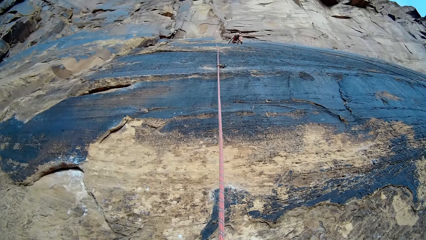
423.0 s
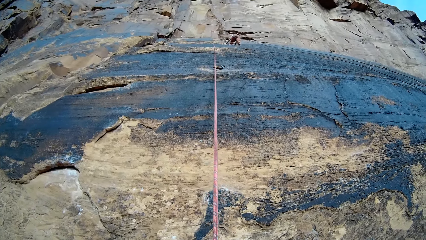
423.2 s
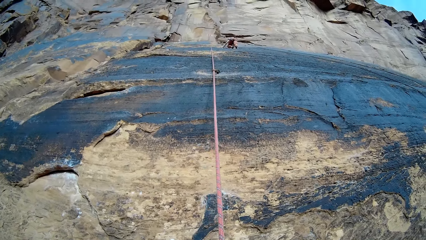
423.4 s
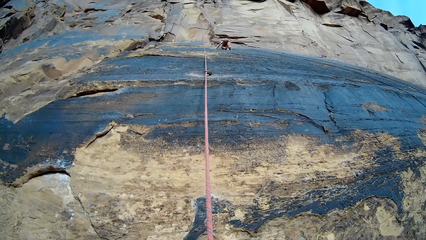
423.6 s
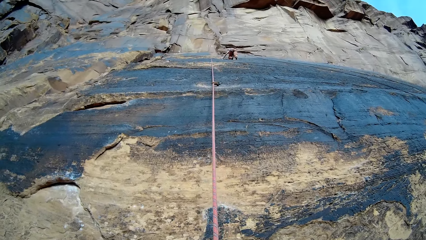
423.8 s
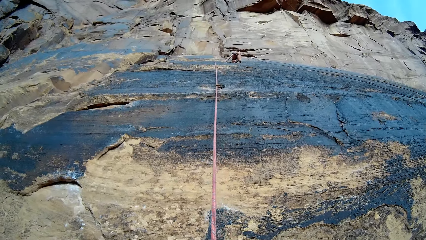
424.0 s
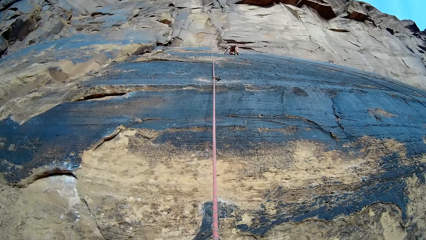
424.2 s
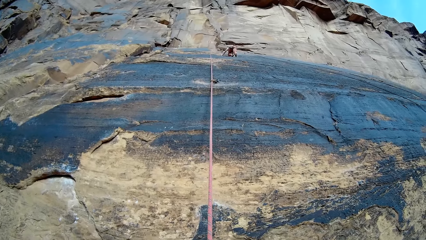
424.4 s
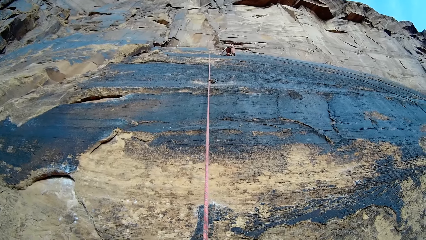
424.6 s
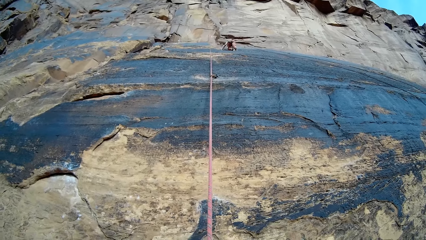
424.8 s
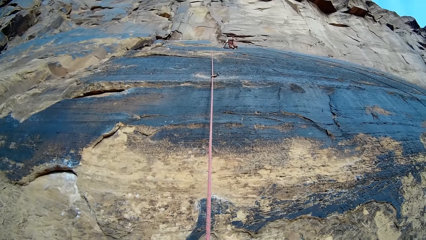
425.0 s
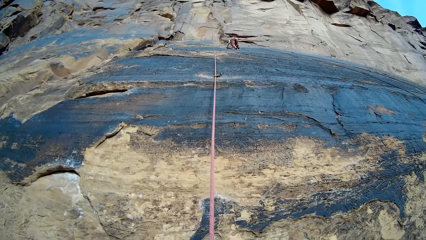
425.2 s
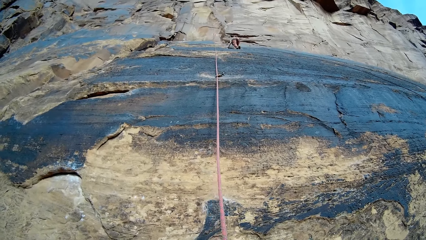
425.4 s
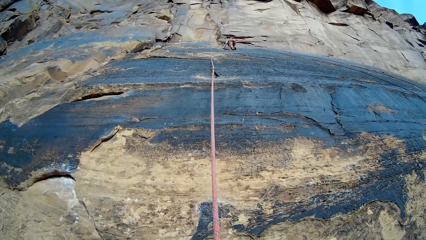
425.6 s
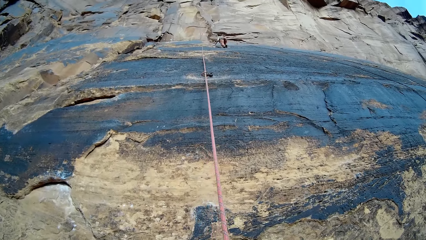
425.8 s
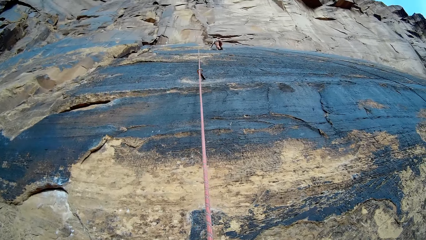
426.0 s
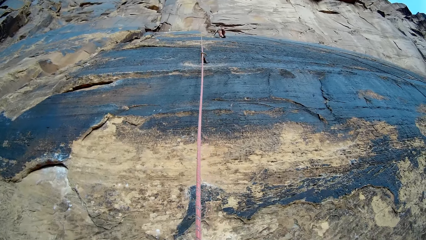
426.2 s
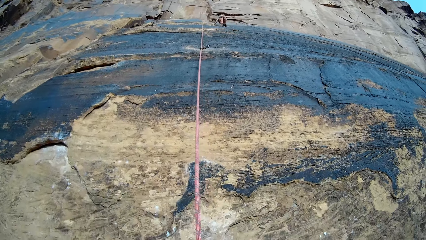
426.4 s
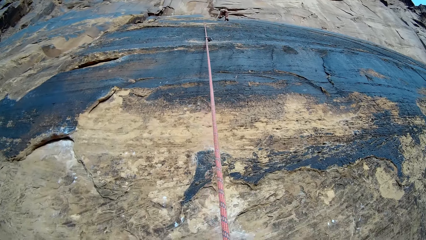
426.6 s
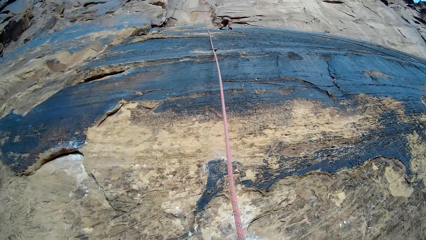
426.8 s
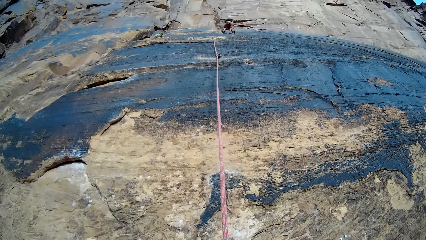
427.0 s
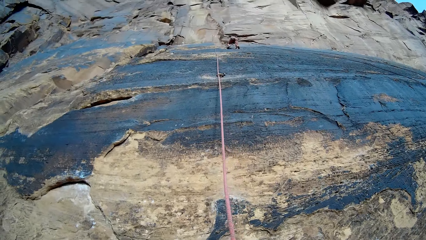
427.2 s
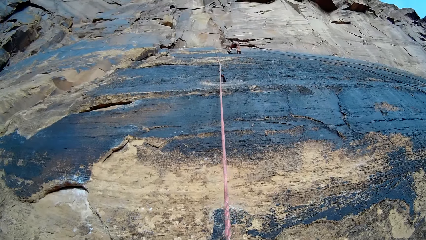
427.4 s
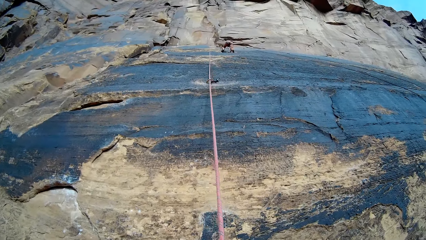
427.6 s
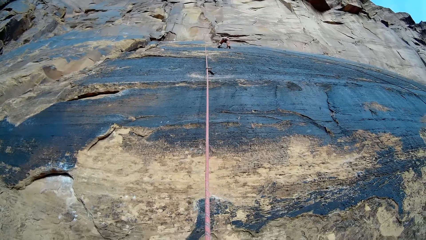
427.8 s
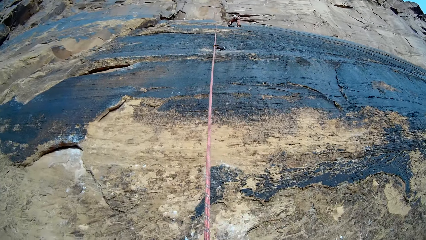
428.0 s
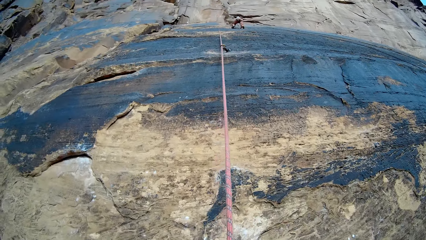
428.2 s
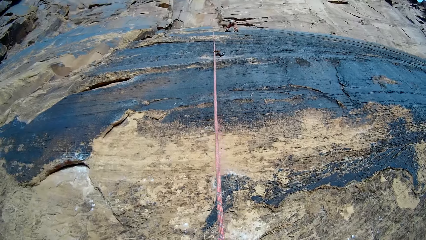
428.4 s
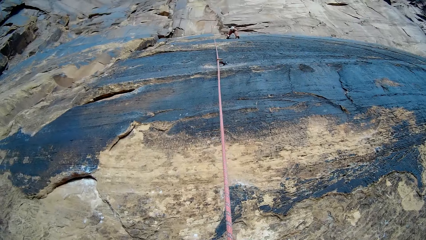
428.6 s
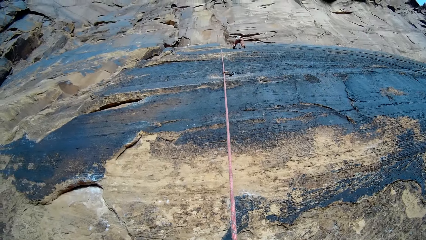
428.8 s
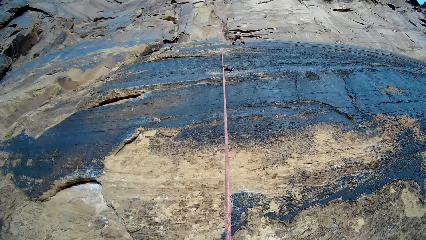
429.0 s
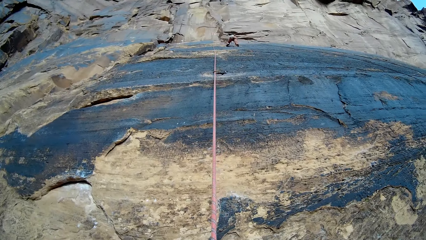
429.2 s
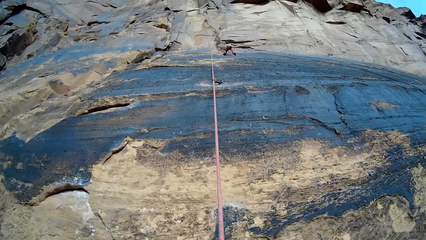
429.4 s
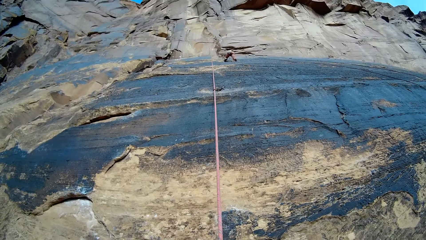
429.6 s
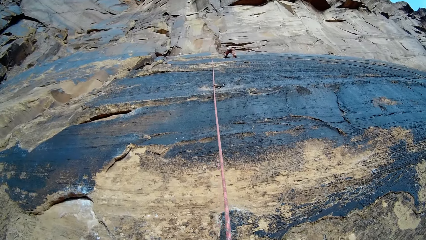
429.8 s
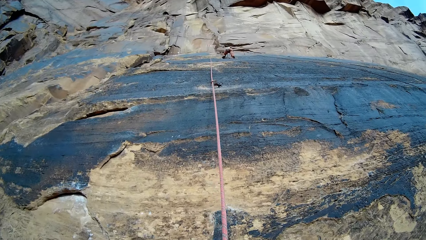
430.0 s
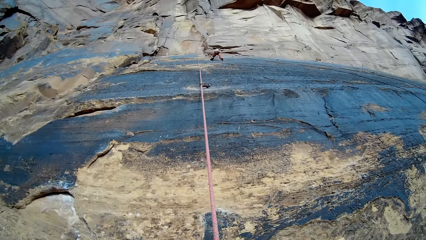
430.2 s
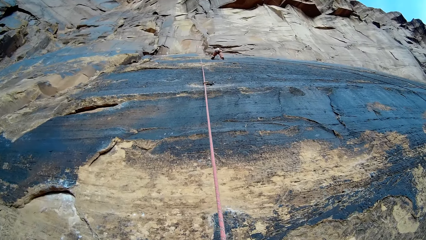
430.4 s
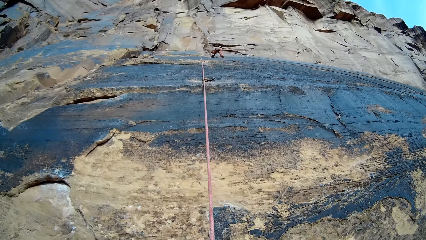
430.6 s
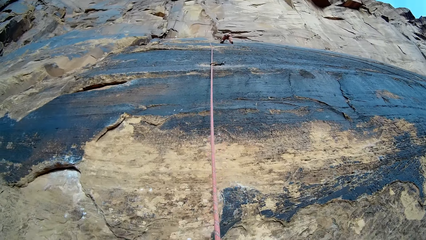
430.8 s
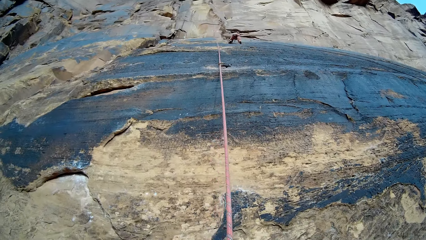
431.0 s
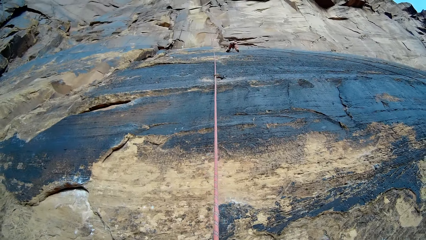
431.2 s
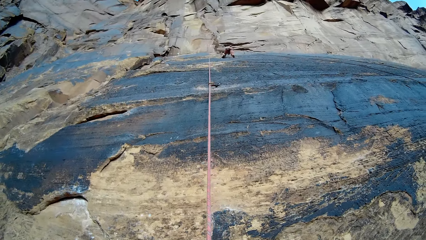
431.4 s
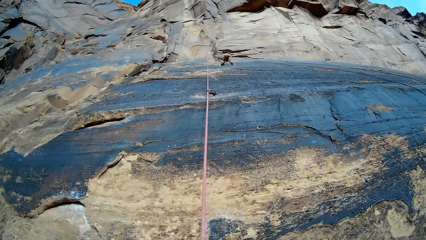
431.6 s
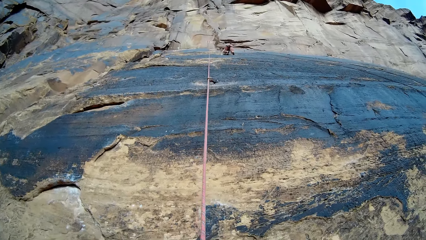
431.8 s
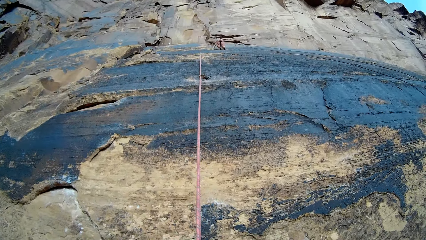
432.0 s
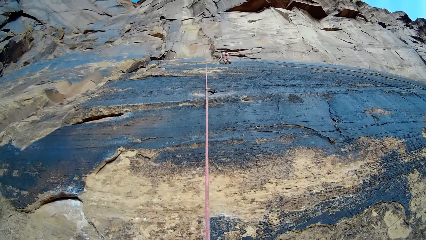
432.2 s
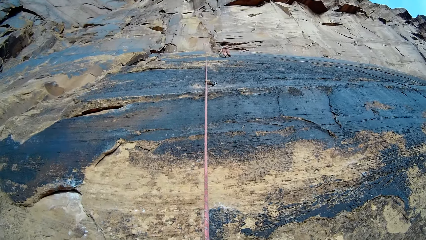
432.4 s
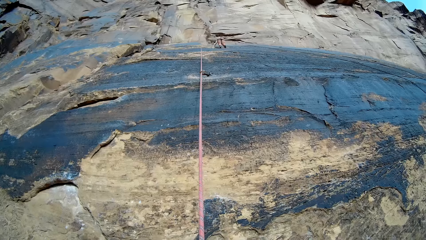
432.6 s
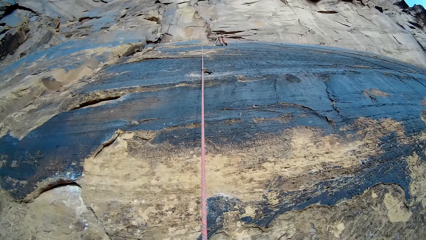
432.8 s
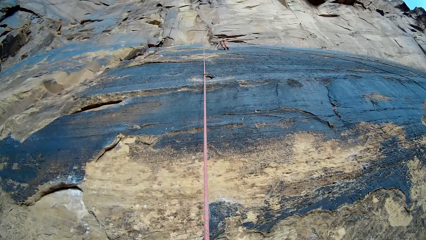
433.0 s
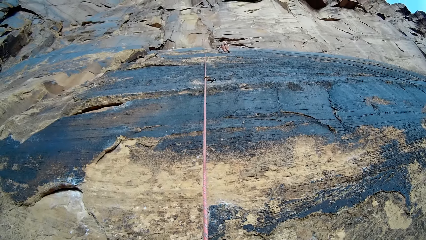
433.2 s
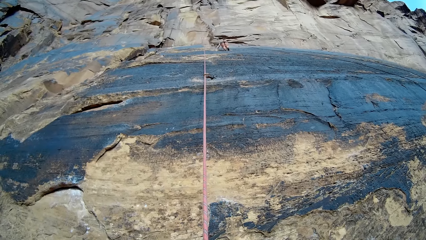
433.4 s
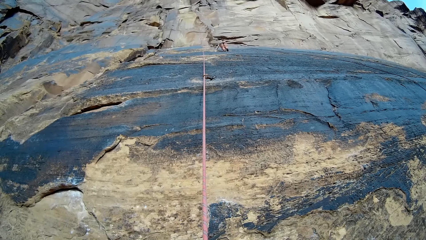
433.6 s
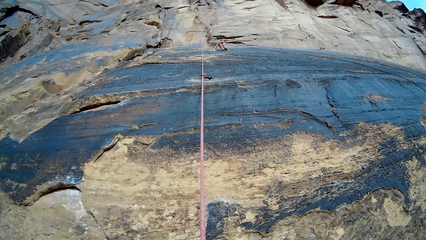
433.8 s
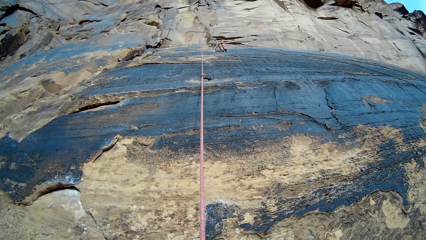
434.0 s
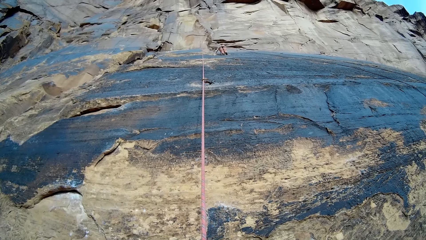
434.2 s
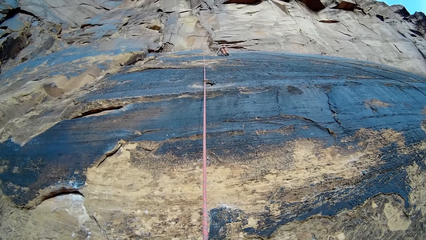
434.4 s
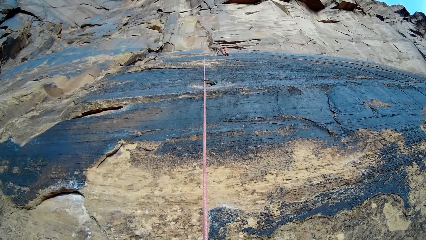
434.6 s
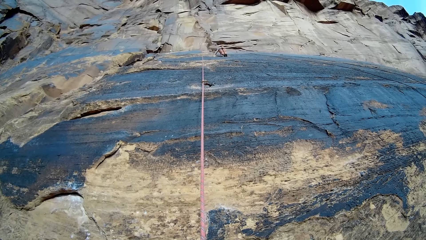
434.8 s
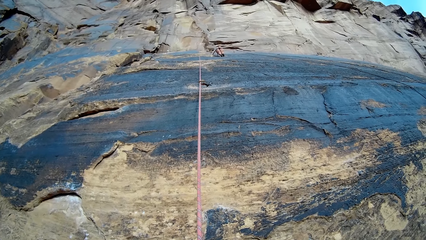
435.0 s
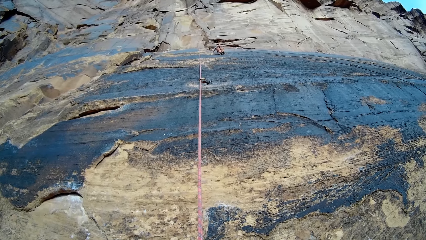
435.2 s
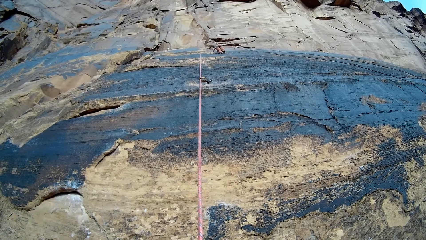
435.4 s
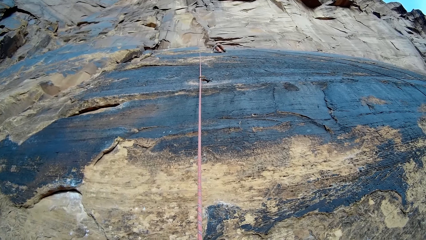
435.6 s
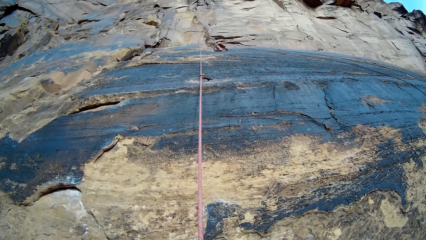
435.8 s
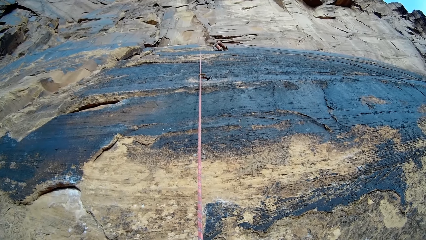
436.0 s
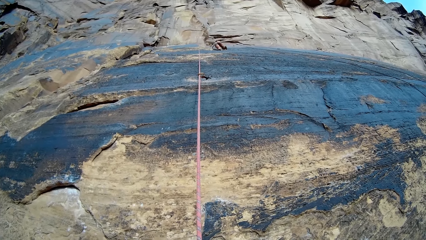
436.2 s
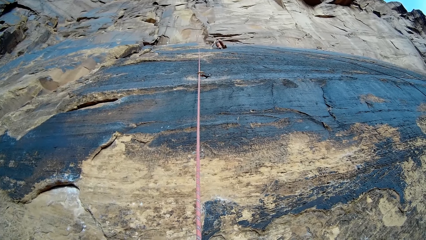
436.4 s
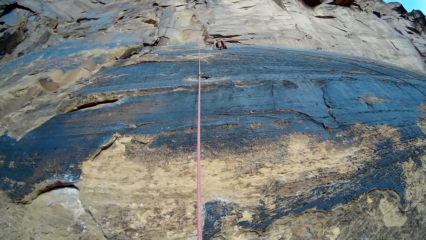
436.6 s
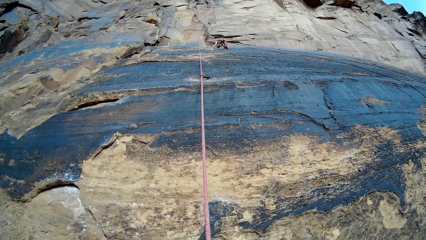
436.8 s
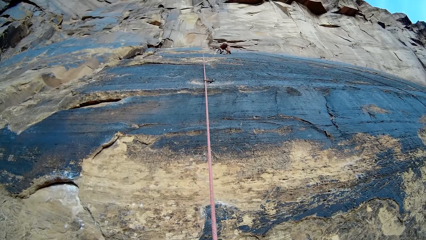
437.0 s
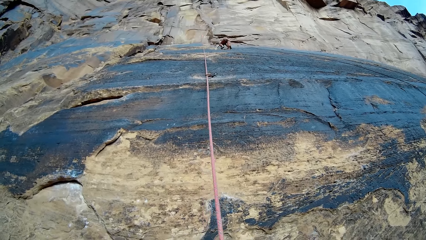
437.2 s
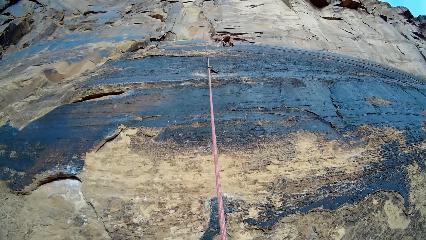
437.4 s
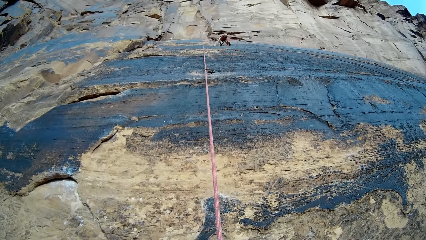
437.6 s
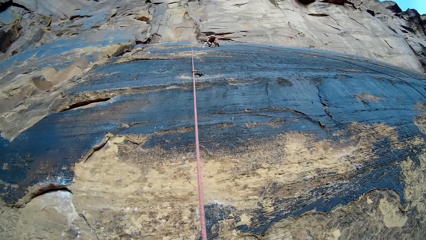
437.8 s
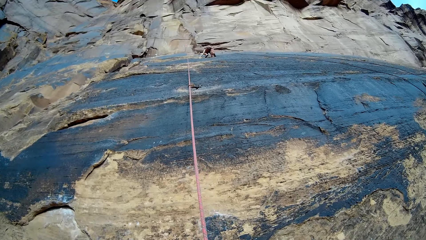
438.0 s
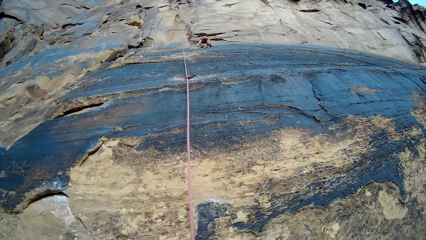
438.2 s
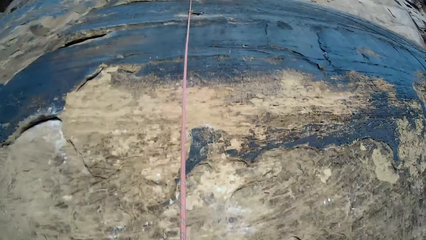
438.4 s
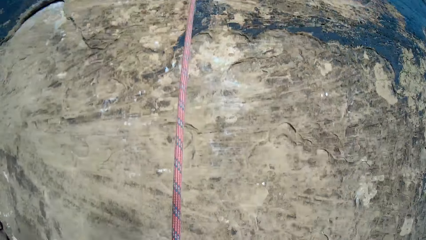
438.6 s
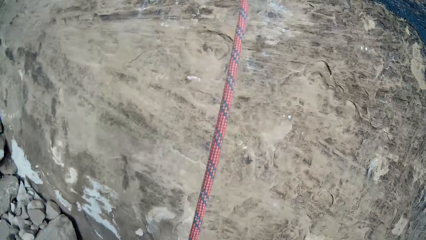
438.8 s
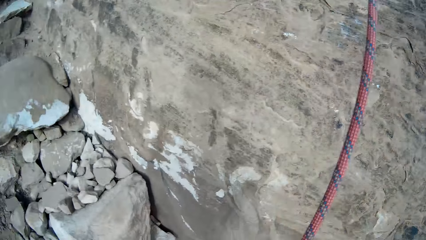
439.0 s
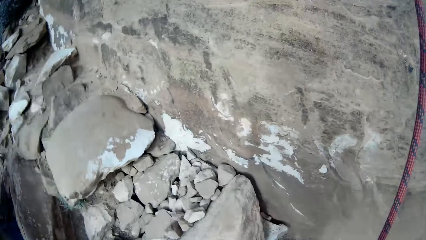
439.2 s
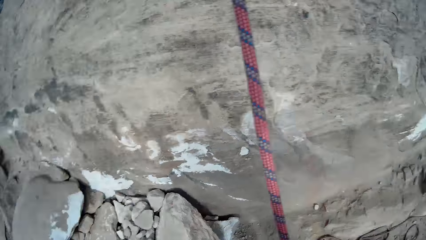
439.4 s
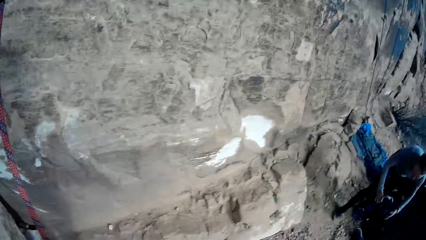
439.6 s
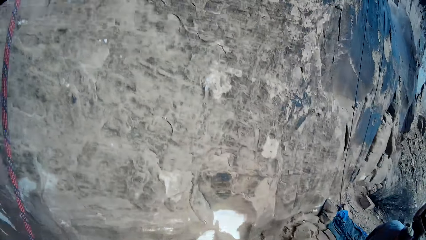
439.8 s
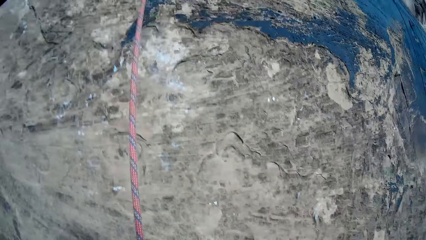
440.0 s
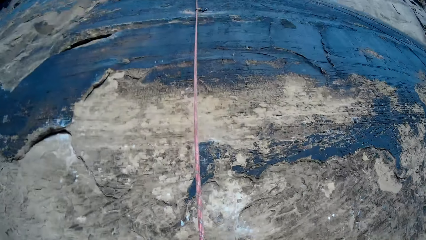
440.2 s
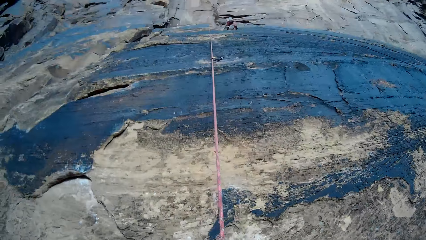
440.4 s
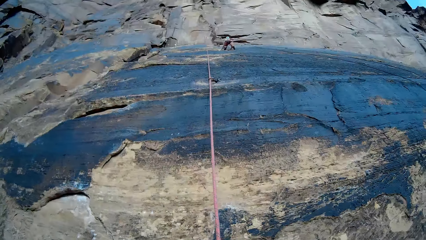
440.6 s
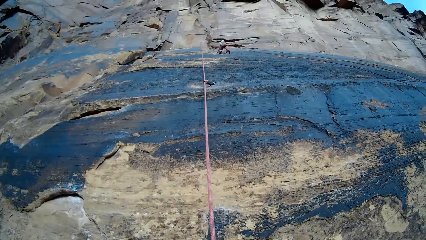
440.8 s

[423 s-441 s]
A person climbs up the mountain. The person stops climbing the mountain, kneels down and gets up. The camera wearer looks around the mountain.
